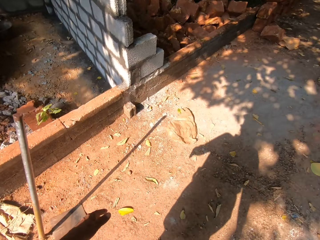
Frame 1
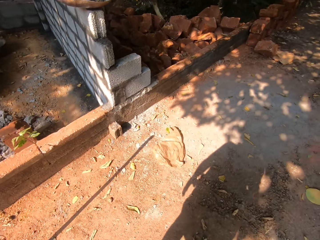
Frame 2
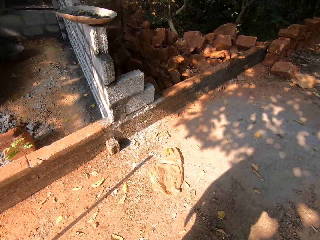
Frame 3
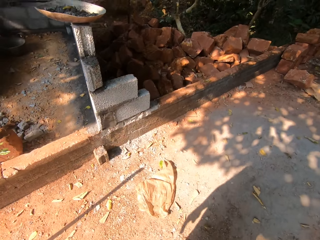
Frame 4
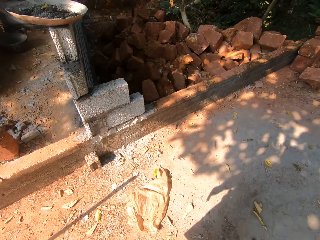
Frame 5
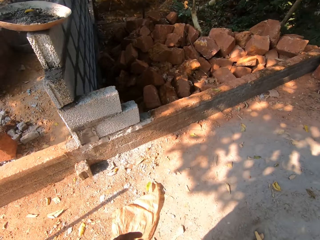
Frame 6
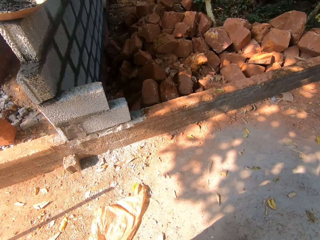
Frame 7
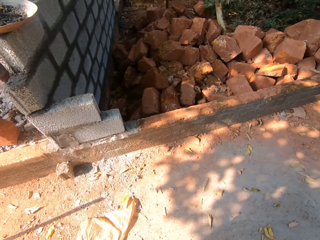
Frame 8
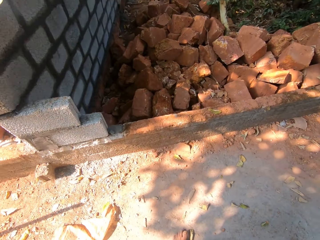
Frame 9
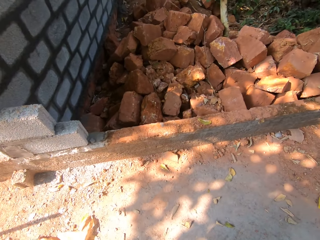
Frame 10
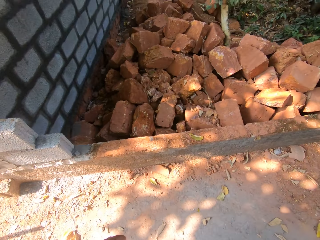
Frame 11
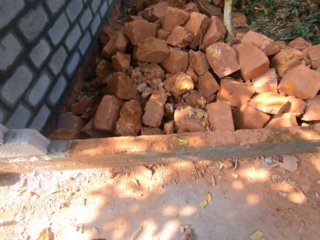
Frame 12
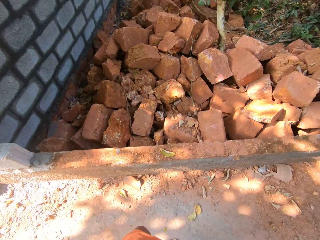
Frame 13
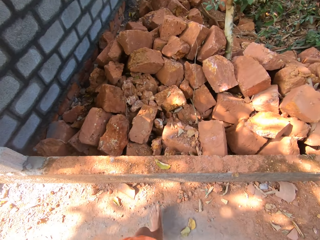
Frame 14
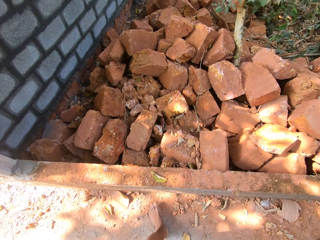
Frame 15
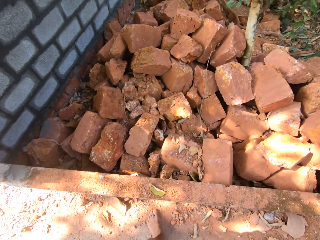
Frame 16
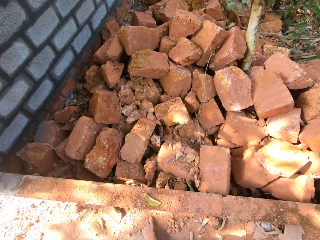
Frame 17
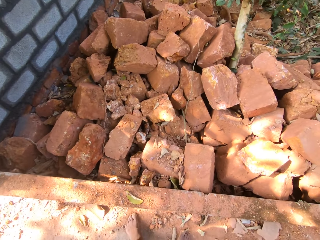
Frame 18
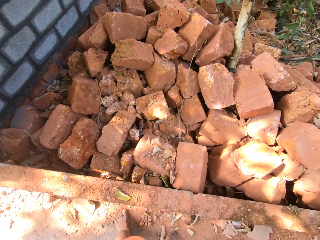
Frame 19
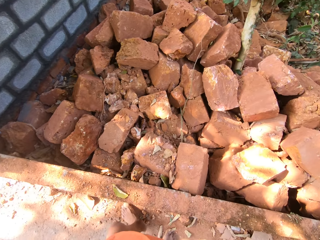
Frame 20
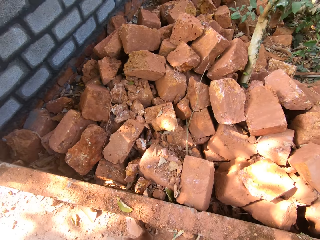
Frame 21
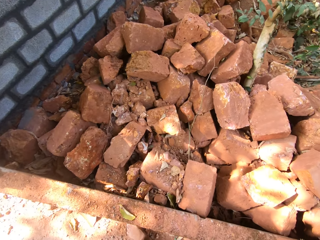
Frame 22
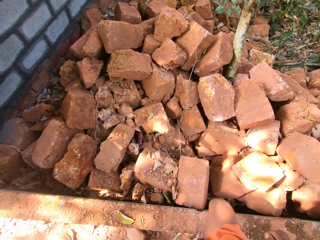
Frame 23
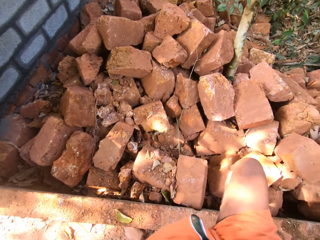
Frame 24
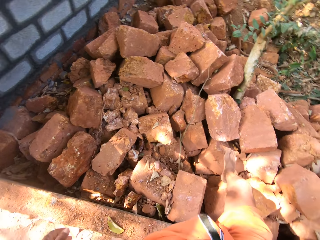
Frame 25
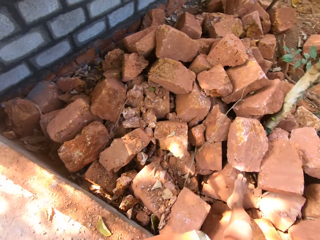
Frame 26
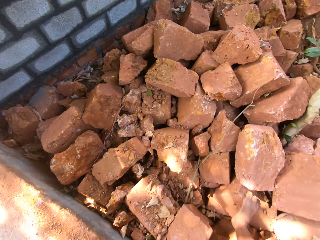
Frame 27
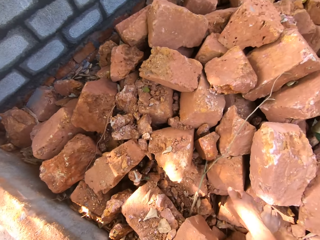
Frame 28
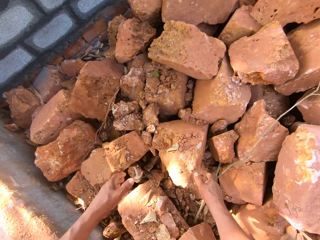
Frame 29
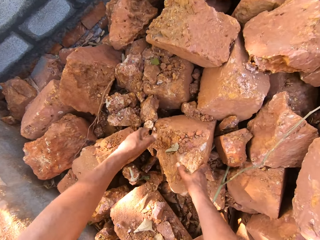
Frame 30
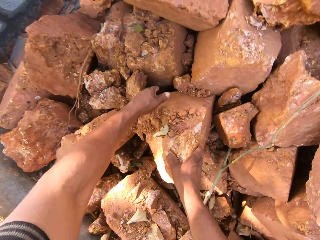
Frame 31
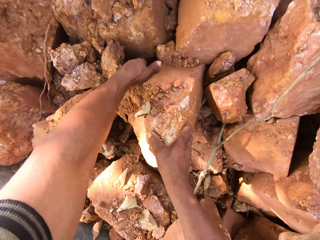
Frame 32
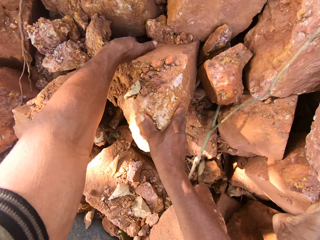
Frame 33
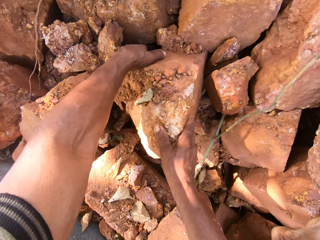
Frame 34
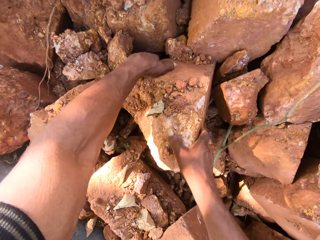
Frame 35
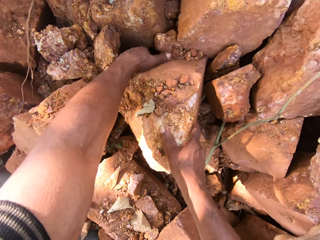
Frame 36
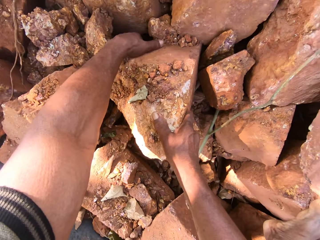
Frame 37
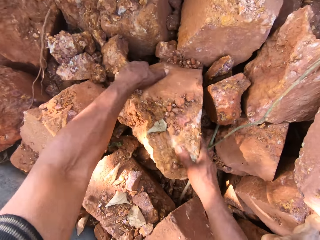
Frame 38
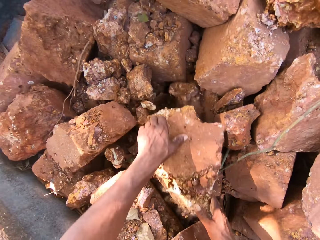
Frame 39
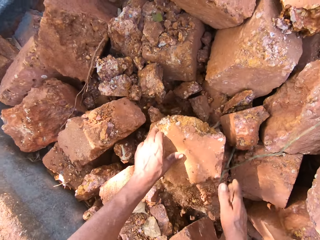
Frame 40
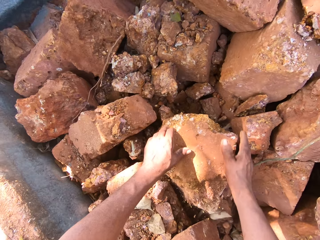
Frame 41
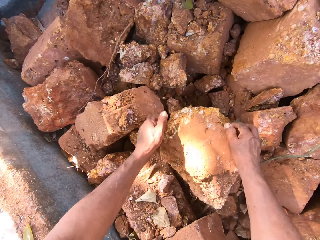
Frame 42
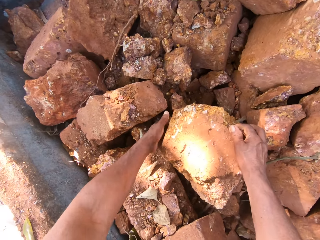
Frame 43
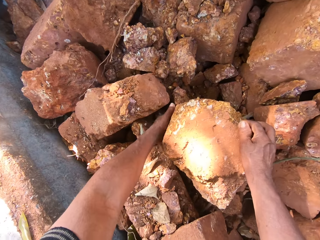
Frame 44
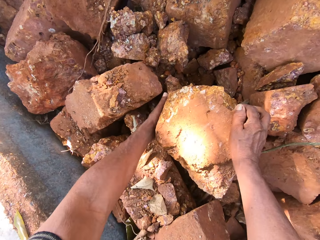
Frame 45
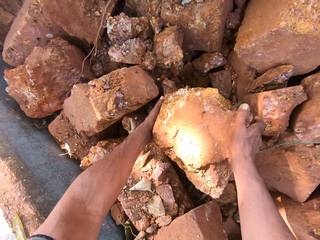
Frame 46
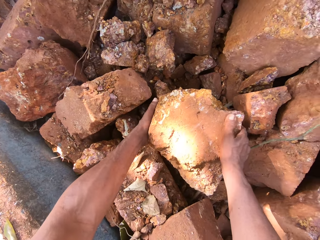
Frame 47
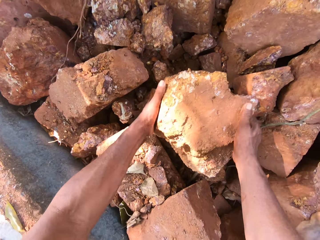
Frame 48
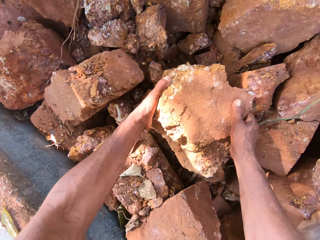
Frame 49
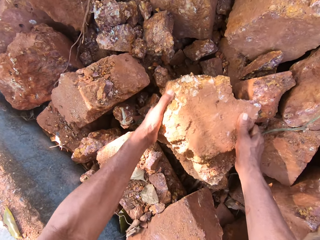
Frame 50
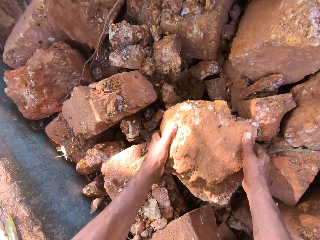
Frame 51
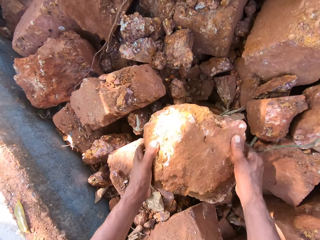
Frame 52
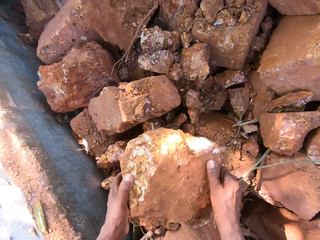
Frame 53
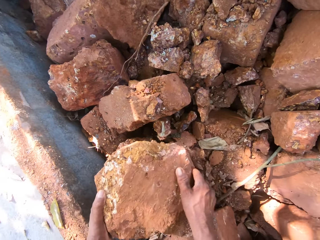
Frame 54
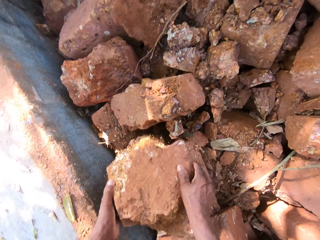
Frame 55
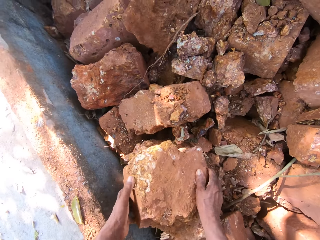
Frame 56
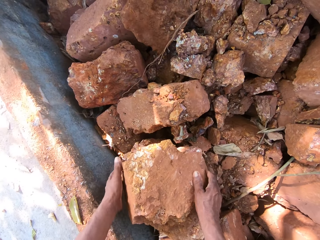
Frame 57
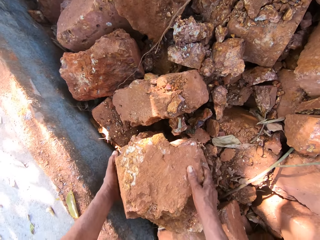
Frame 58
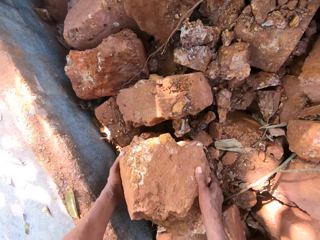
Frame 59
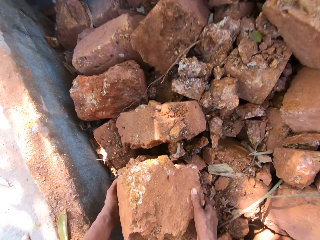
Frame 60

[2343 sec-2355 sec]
The camera wearer carries a broken brick from the pile of broken brick with both hands. They pick up the pieces of stone.

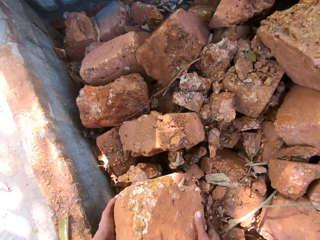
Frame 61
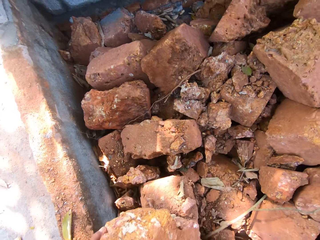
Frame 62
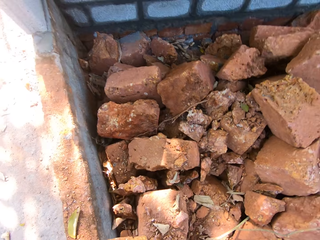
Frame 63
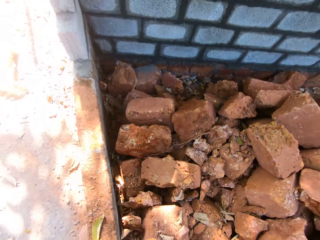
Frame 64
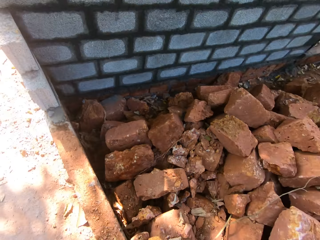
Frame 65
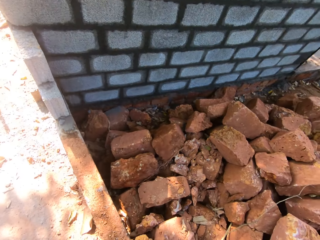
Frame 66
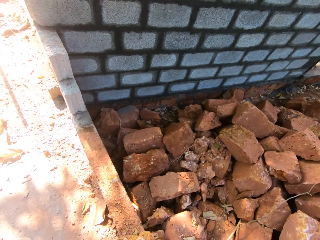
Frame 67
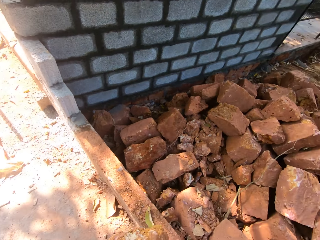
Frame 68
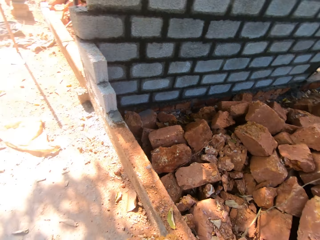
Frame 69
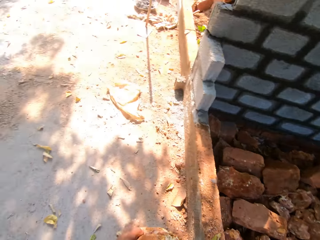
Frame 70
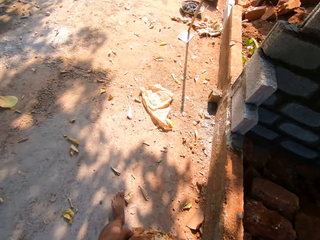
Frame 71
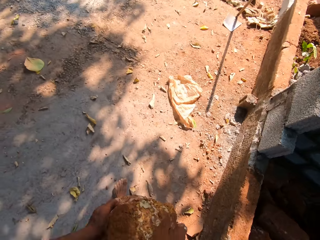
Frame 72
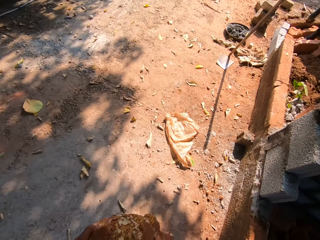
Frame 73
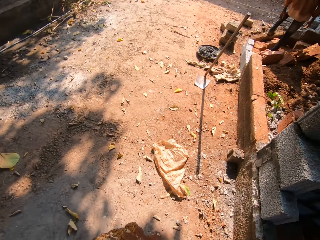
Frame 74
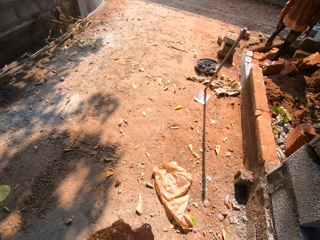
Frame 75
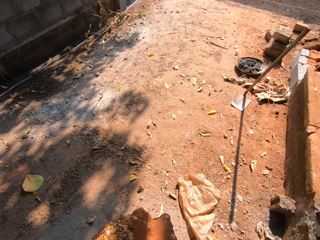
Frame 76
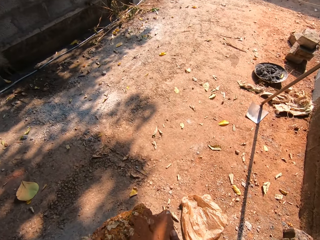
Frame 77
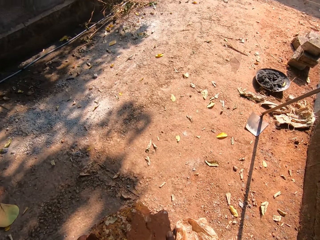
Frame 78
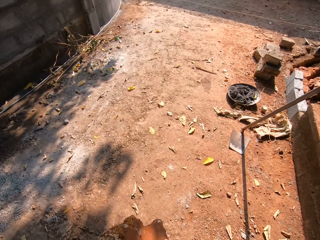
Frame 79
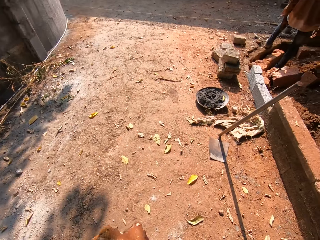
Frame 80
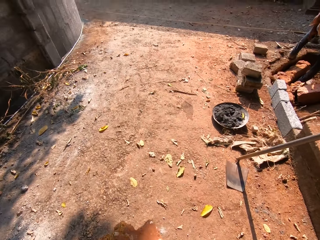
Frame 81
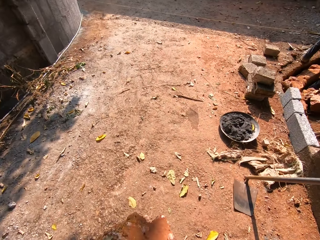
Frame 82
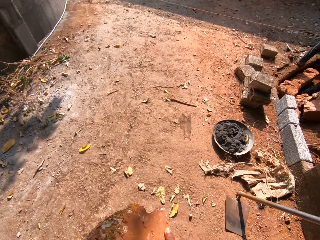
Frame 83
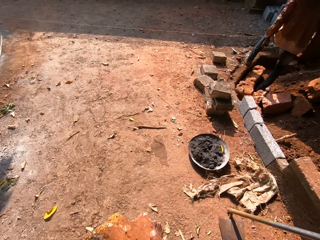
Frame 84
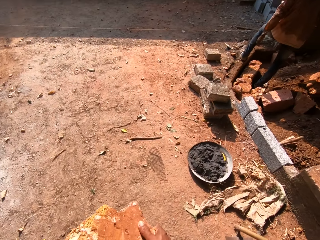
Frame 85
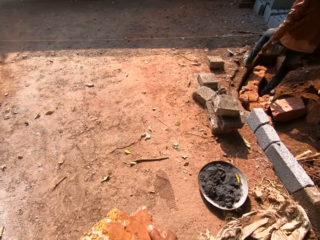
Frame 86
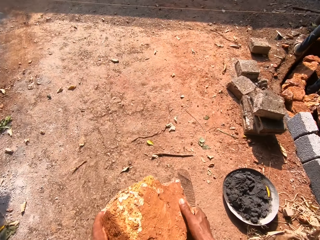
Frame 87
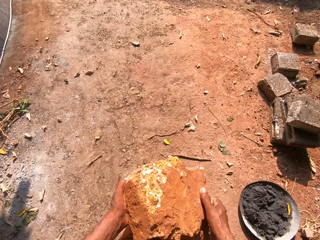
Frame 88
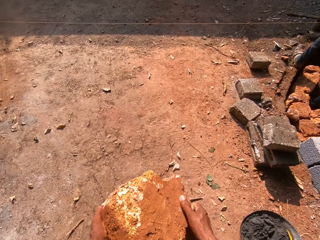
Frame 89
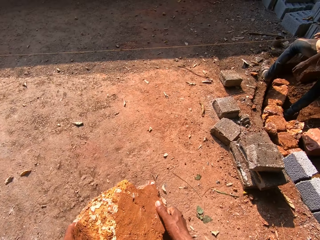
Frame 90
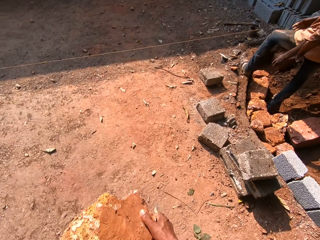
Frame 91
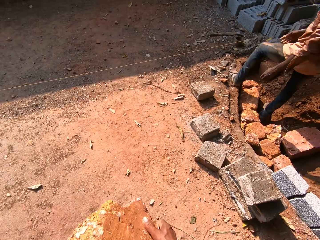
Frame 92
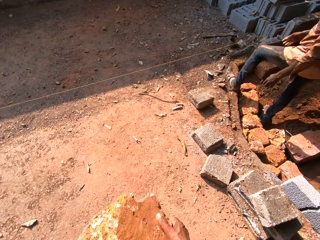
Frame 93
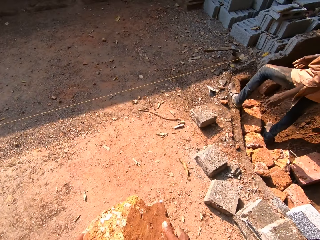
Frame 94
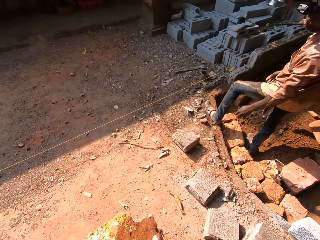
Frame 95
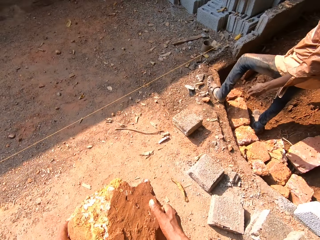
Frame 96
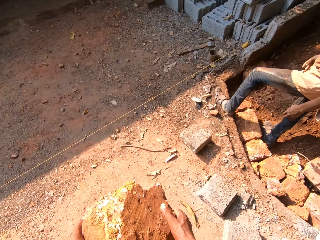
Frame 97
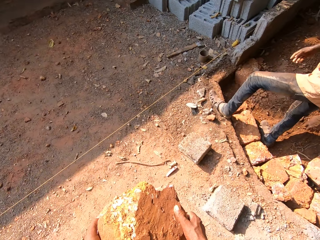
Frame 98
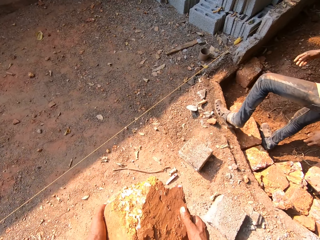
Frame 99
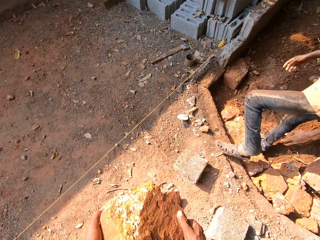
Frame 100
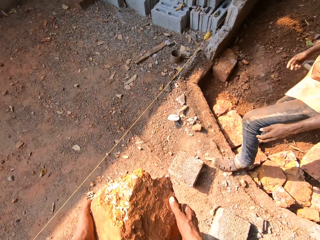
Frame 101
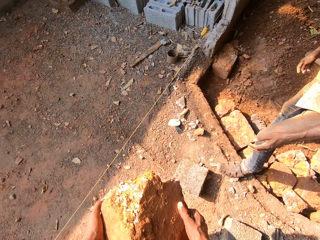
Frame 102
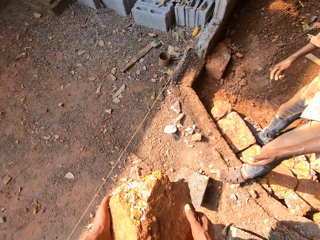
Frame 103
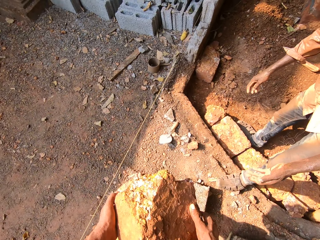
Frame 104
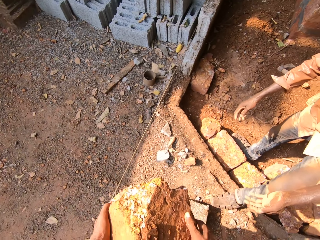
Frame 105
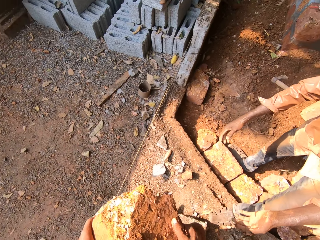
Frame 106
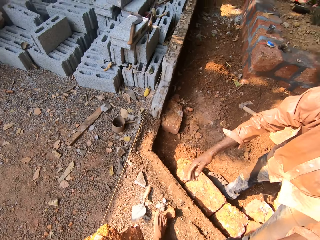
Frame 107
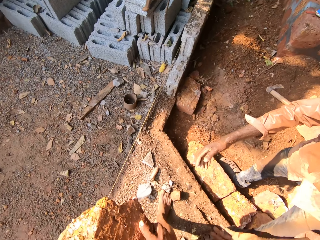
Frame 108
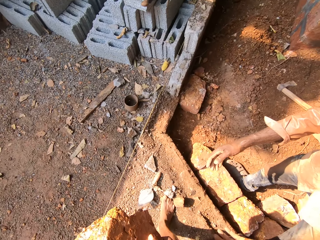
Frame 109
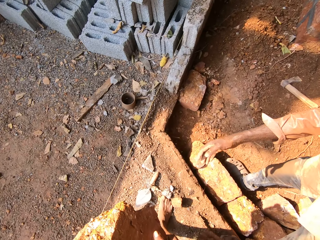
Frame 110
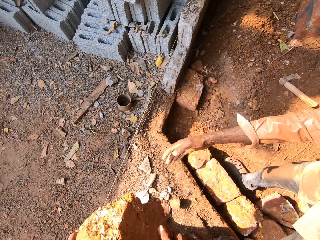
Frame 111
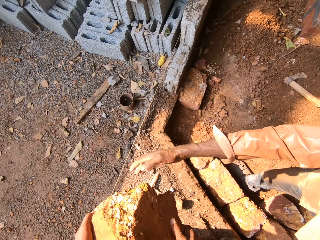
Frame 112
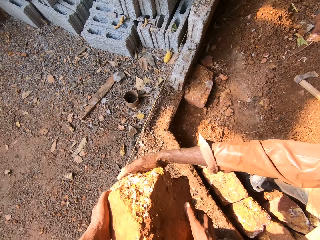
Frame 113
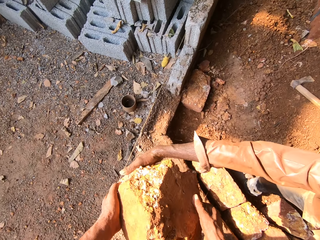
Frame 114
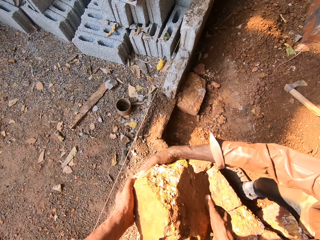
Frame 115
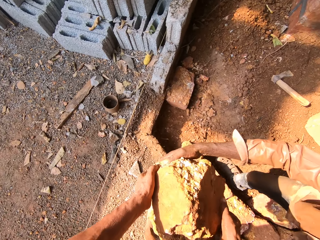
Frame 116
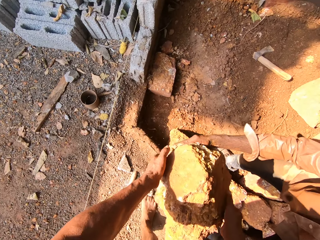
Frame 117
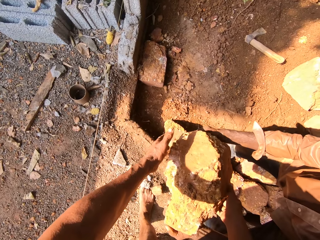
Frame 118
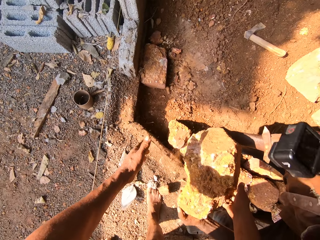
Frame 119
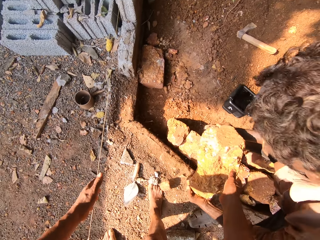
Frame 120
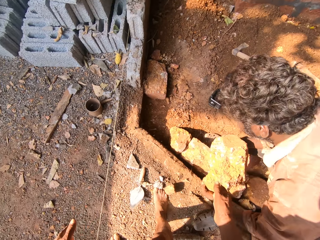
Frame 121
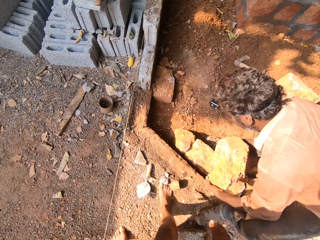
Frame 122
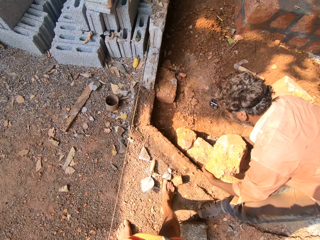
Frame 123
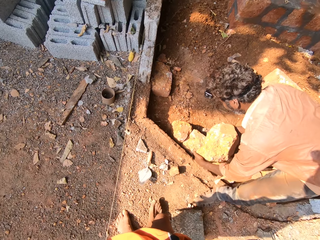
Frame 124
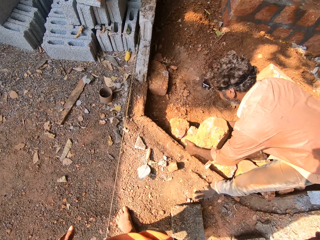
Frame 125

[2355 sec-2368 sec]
The camera wearer walks back. The man collects the broken brick from the camera wearer with both hands. The camera wearer gives the man the stone. The man places the broken brick on the broken brick with both hands.
